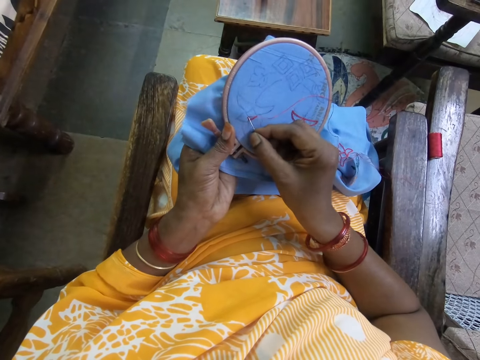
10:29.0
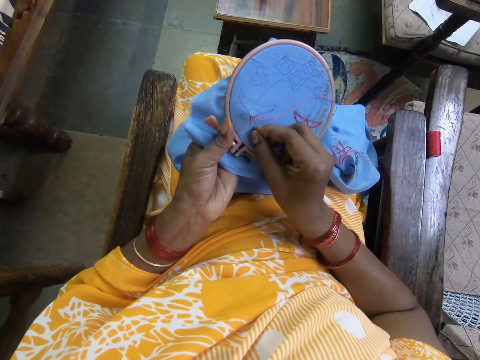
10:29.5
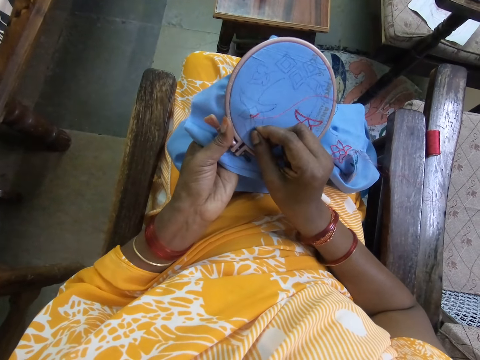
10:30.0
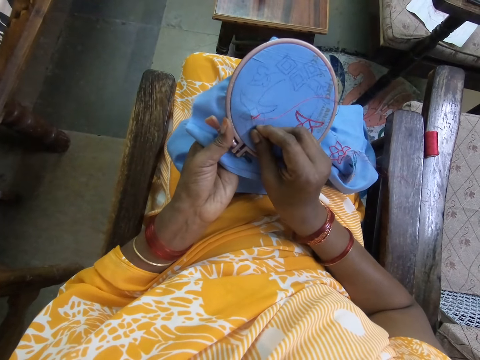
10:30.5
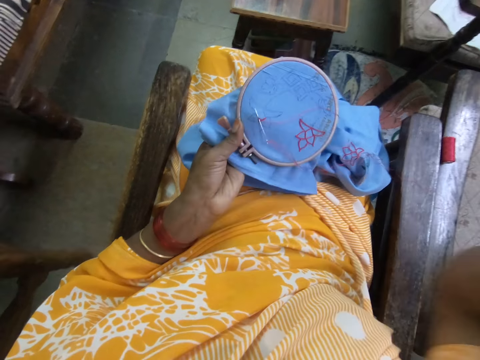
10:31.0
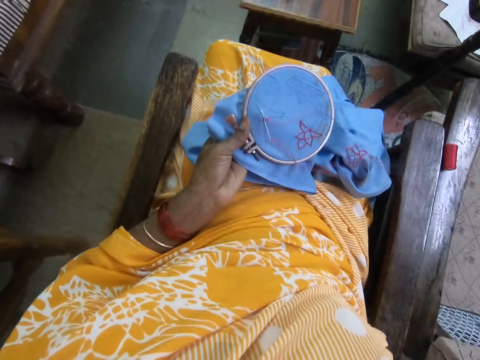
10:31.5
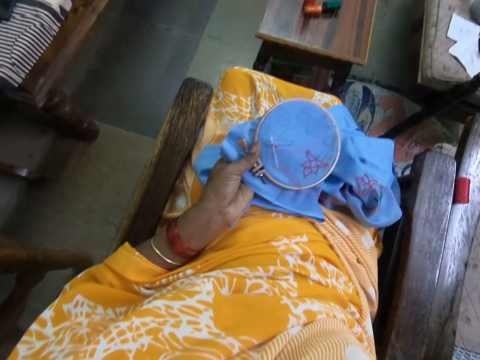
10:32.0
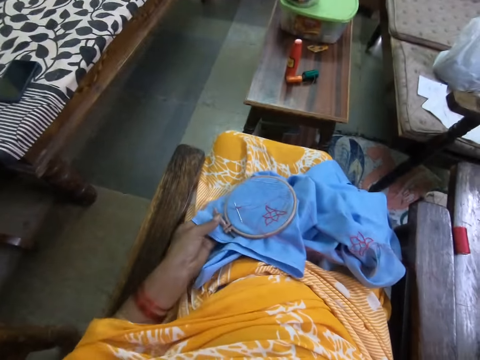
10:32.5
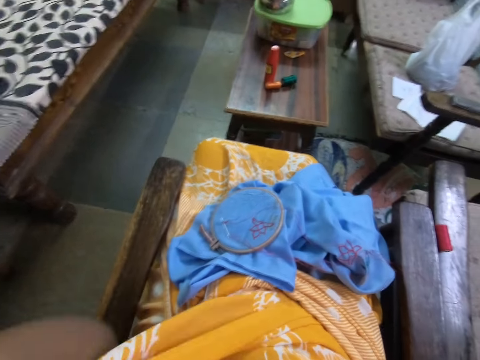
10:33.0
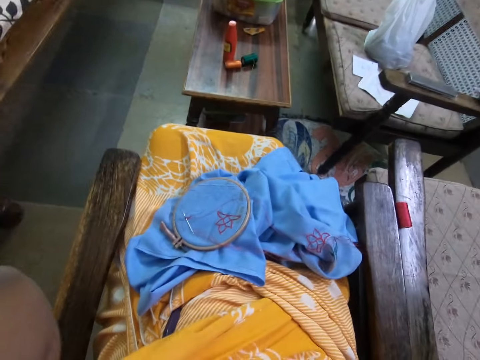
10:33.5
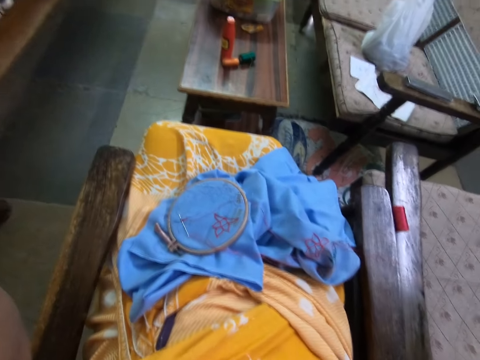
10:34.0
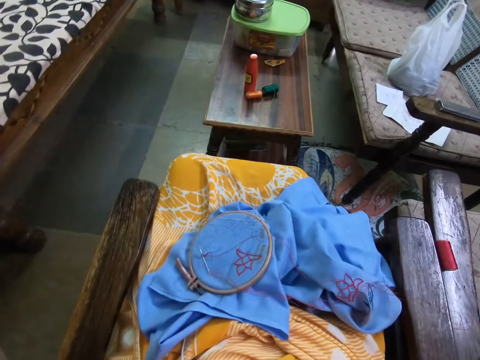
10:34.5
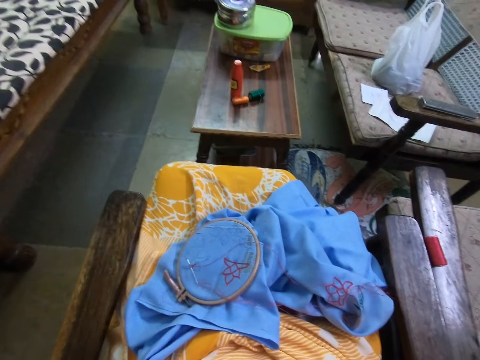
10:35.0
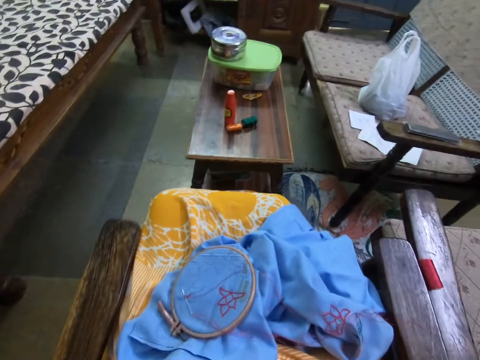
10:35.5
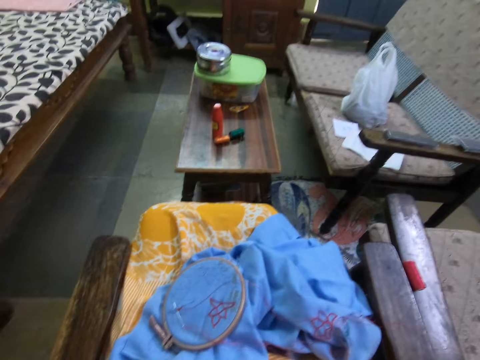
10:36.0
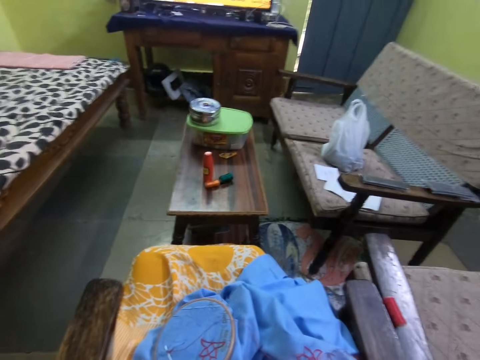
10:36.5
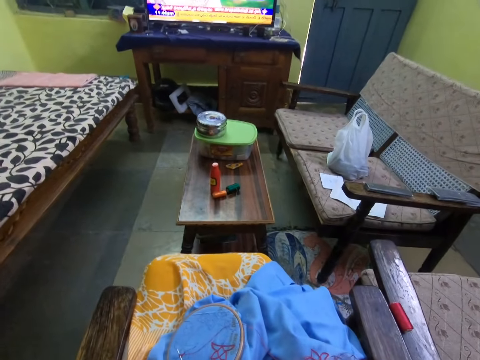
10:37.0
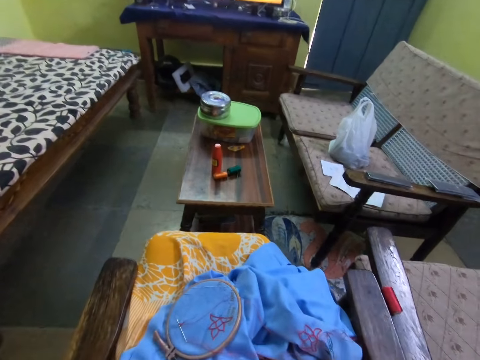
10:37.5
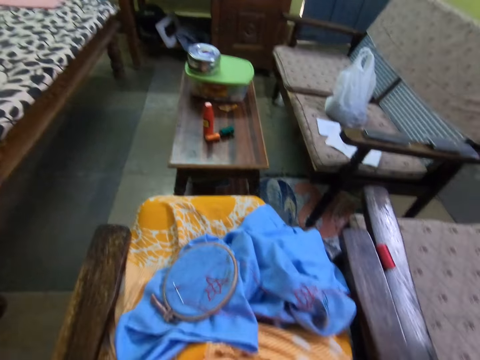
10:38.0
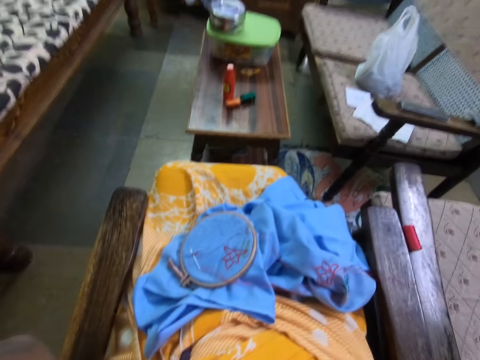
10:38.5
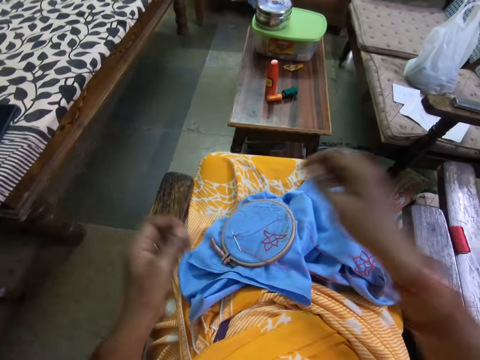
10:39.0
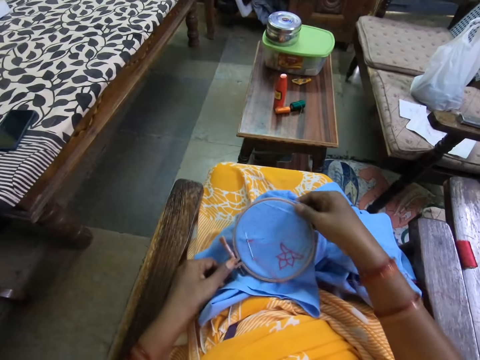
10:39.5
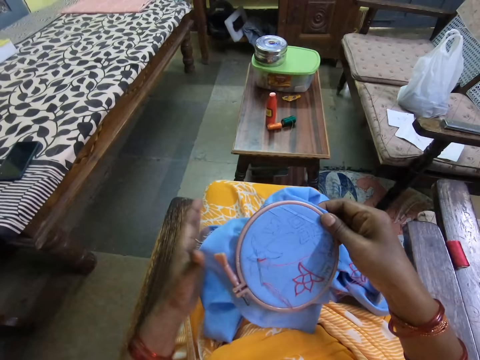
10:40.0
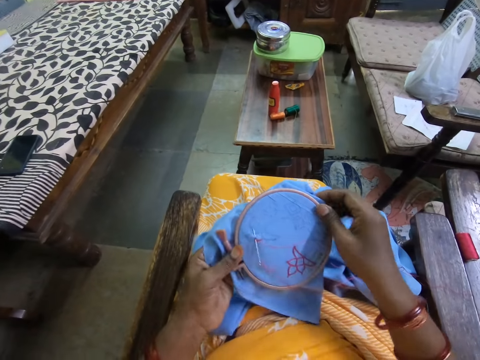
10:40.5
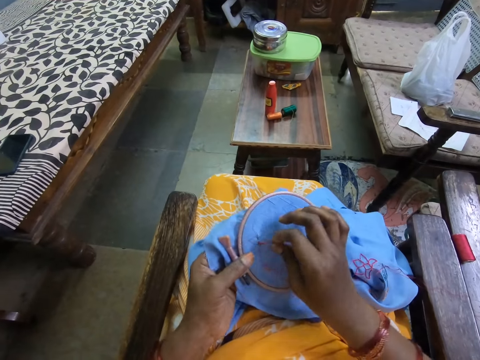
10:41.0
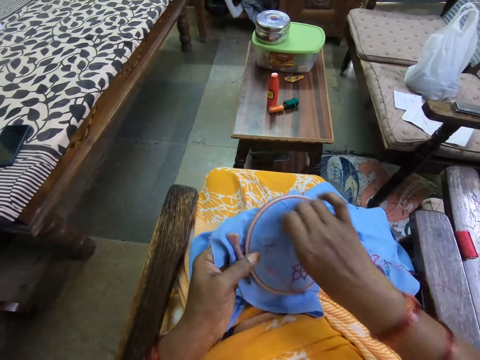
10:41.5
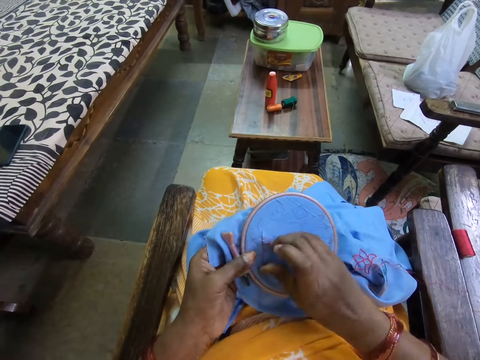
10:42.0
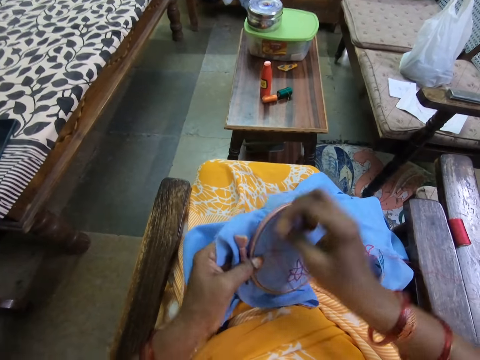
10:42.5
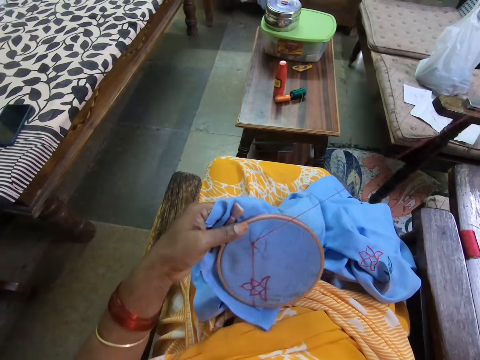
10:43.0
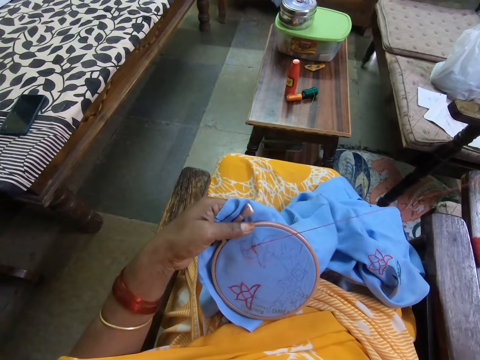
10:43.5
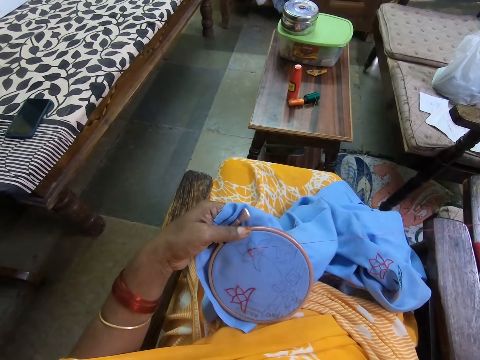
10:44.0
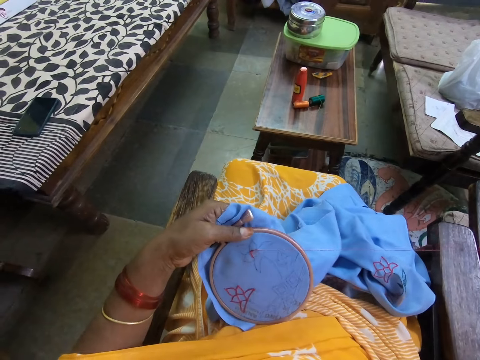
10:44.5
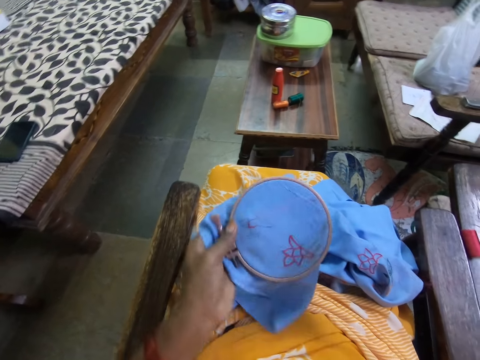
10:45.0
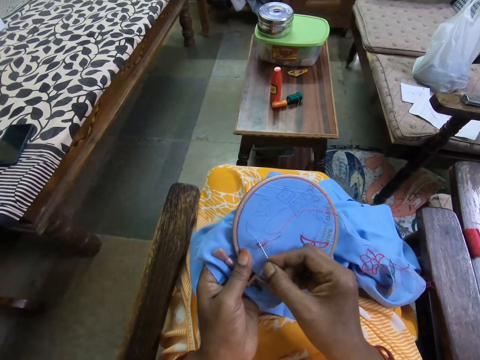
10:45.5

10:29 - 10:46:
The camera wearer touches her ear with her right hand. She adjusts the camera. She places the fabric in the hoop on her thighs with her left hand. She touches her hair with both hands. She picks up the fabric in the hoop from her thighs with her right hand. She adjusts the fabric in her right hand with her left hand. She embroiders on the fabric in the hoop in her left hand with the needle and the thread in her right hand. She holds the fabric in the hoop with her left hand.

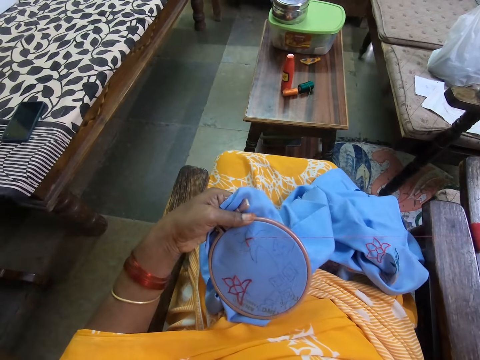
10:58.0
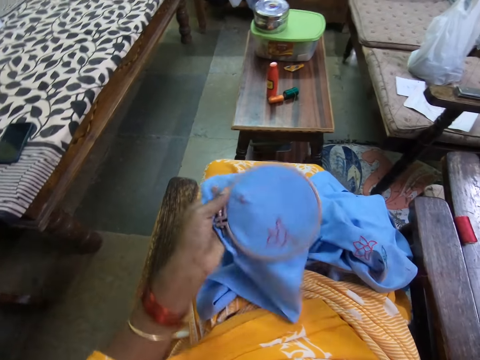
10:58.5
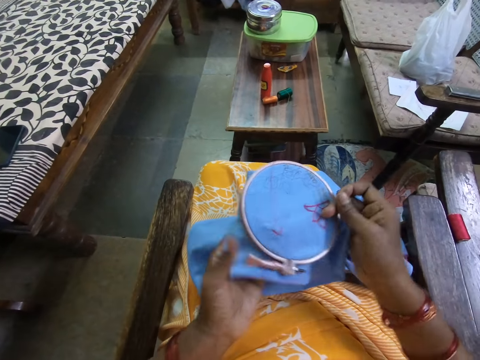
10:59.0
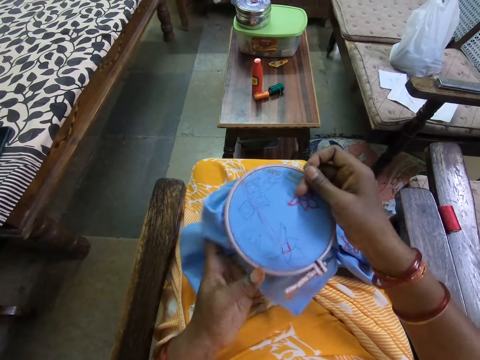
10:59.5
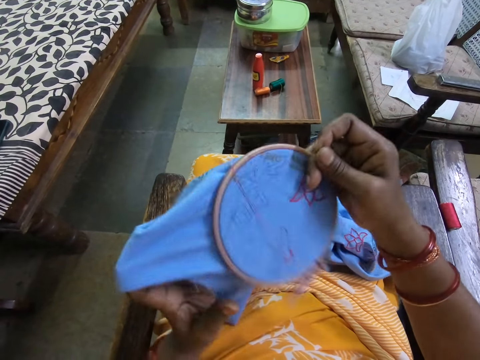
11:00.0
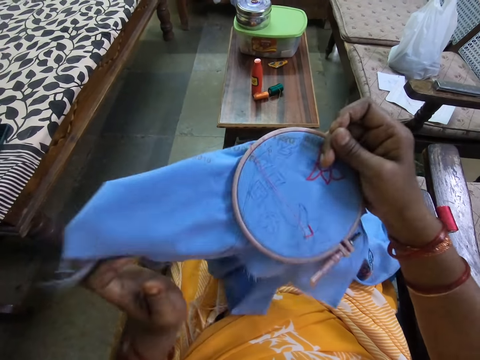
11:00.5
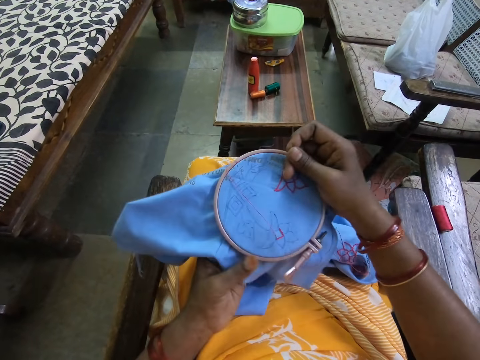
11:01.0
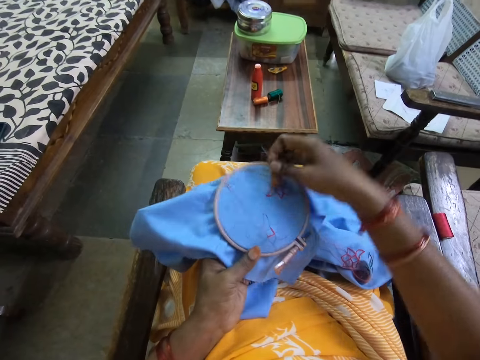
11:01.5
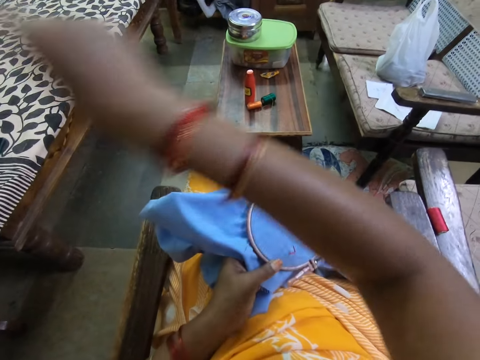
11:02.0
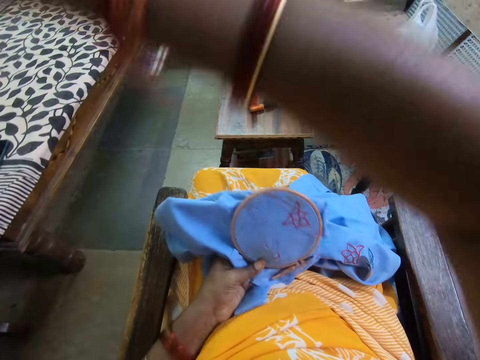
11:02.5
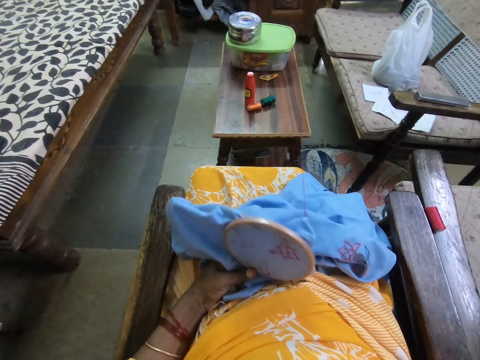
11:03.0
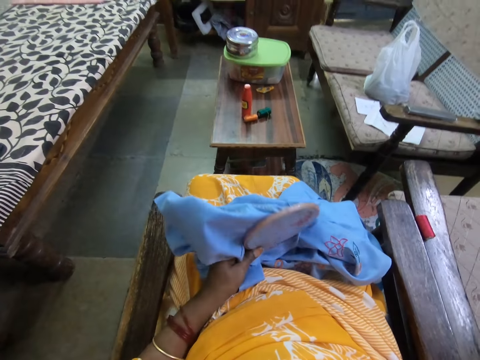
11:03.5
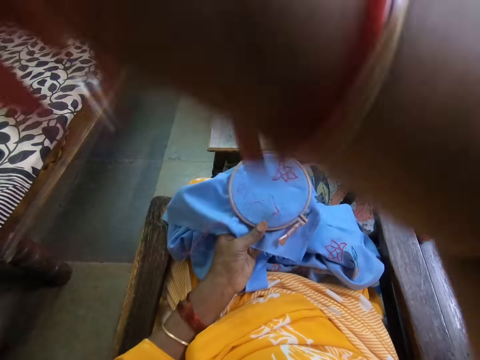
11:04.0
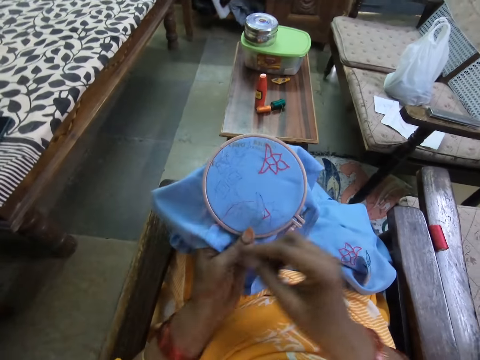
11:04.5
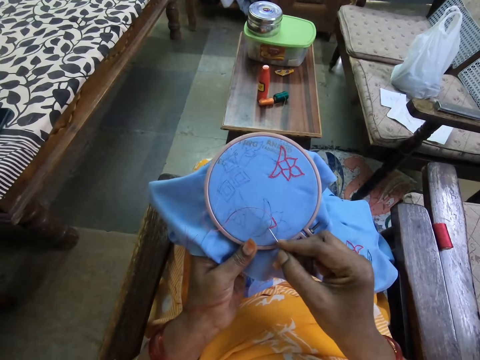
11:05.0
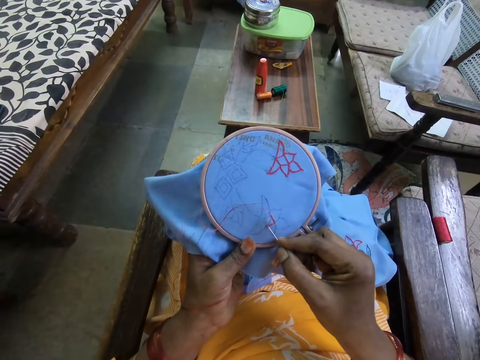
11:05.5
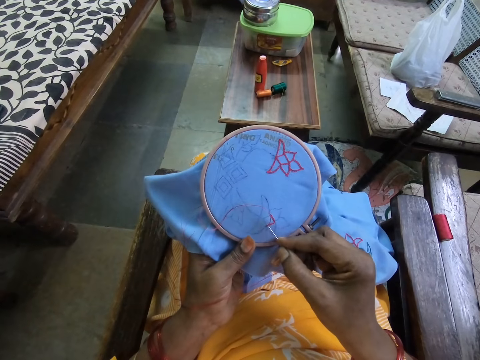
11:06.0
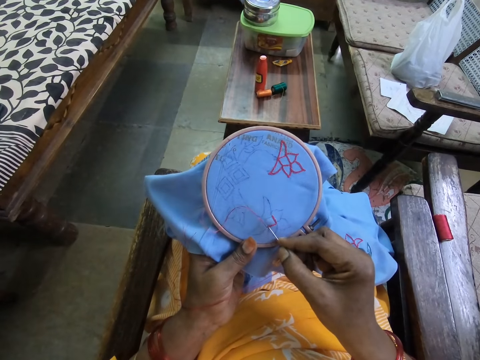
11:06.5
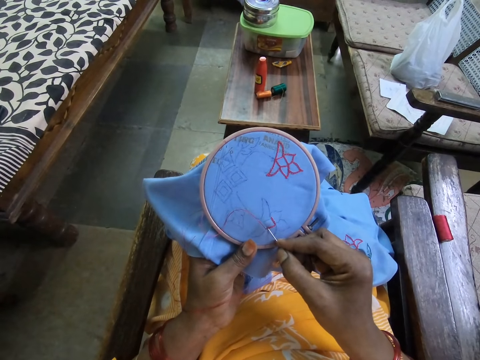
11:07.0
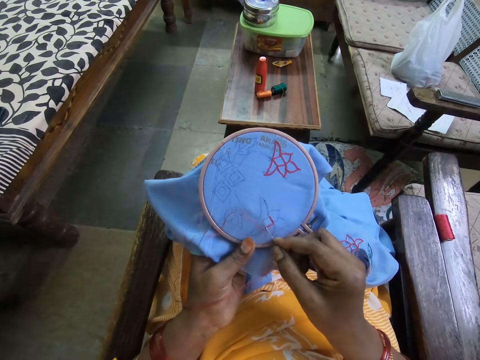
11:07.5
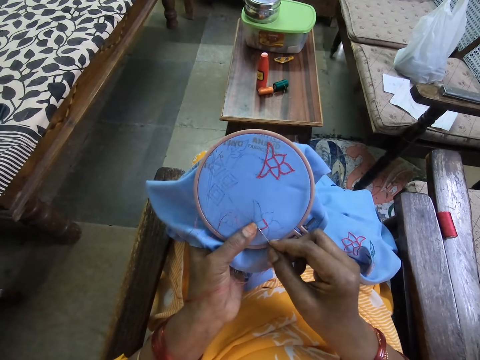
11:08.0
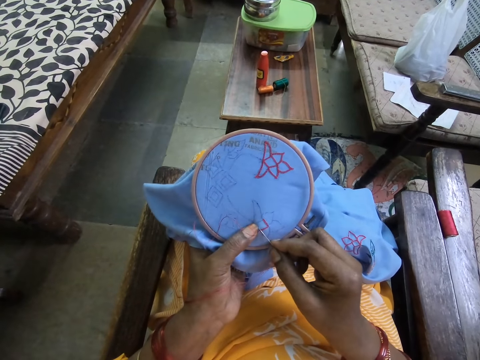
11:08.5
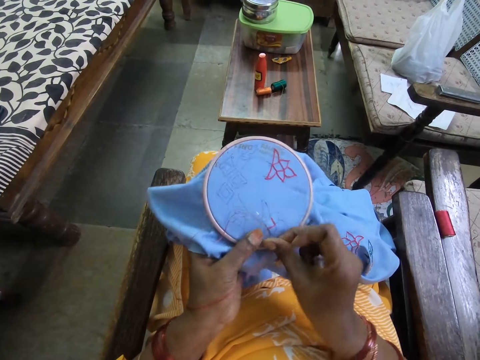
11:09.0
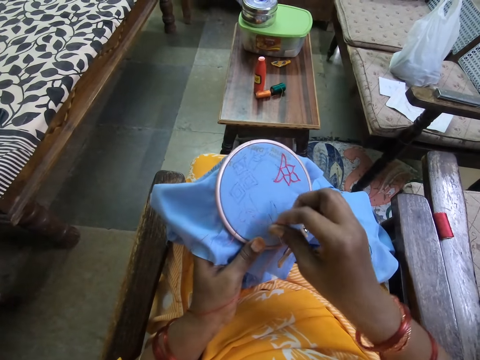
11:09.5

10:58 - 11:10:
The camera wearer adjusts the fabric in the hoop in her left hand with her right hand. She adjusts the fabric with her left hand. She holds the fabric in the hoop with her right hand. She holds the fabric in the hoop with her left hand. She adjusts the thread with her right hand. She embroiders on the fabric in the hoop in her left hand with the needle and the thread in her right hand.
